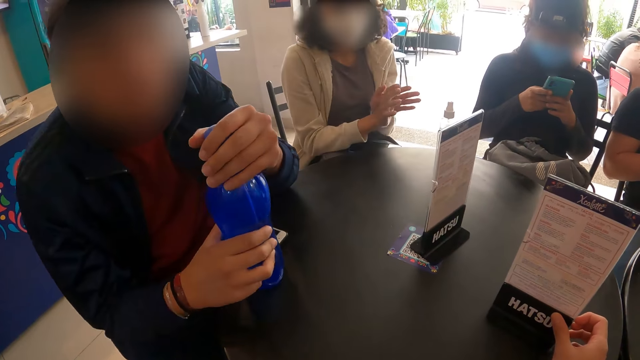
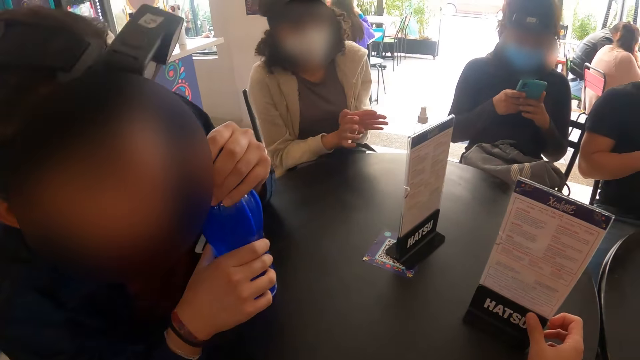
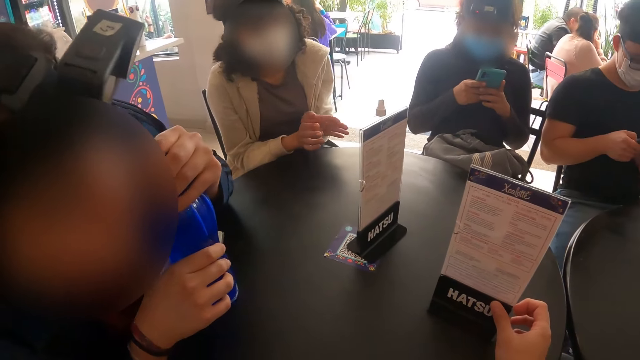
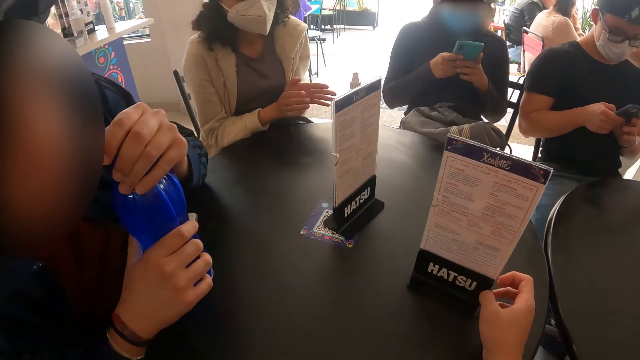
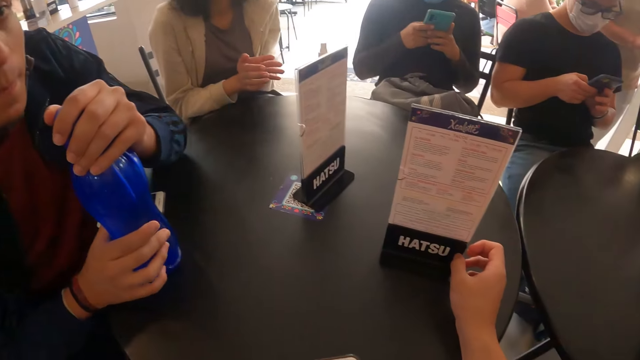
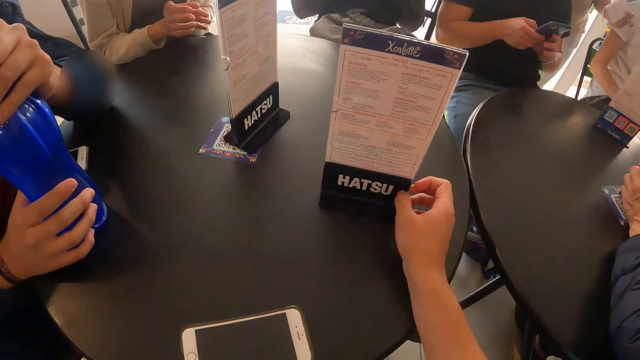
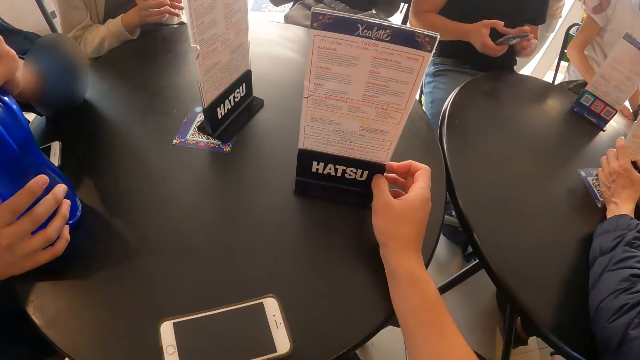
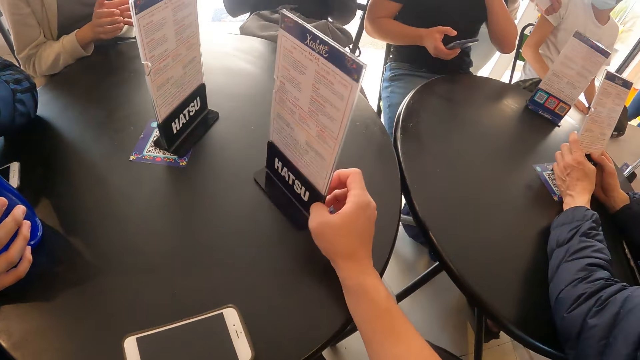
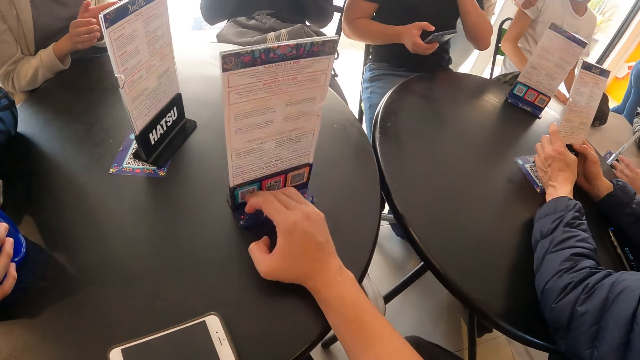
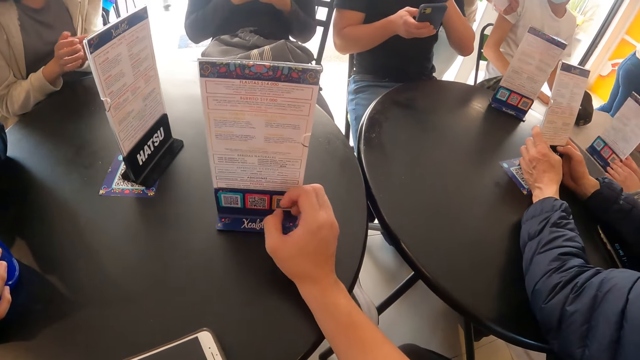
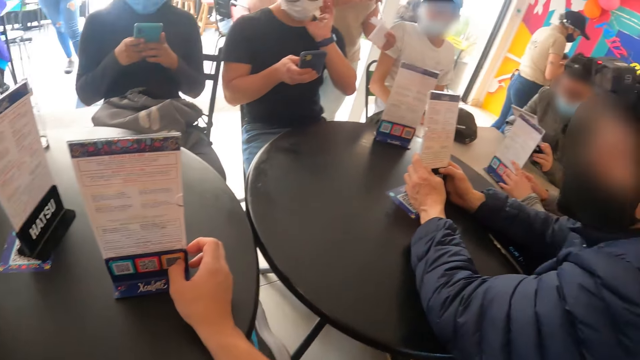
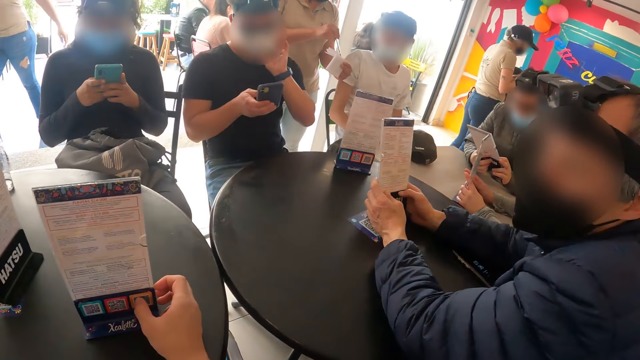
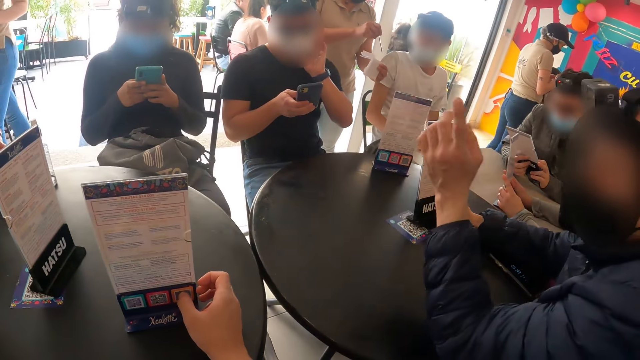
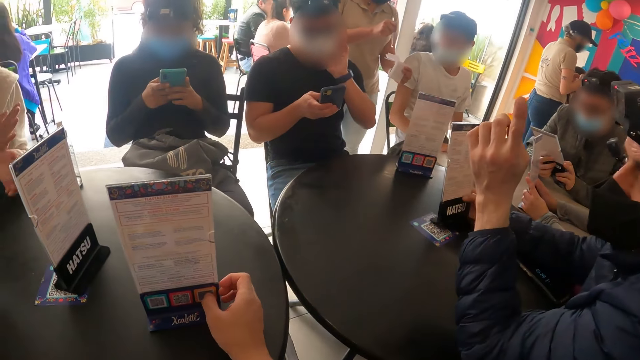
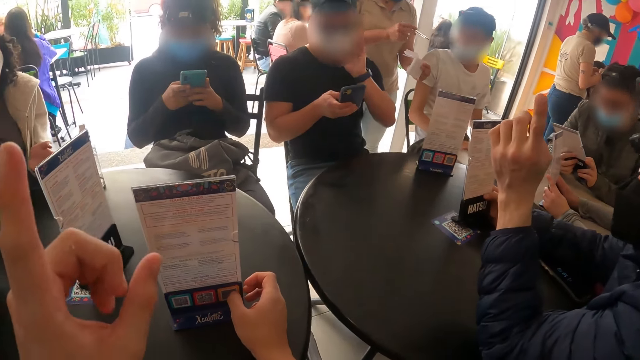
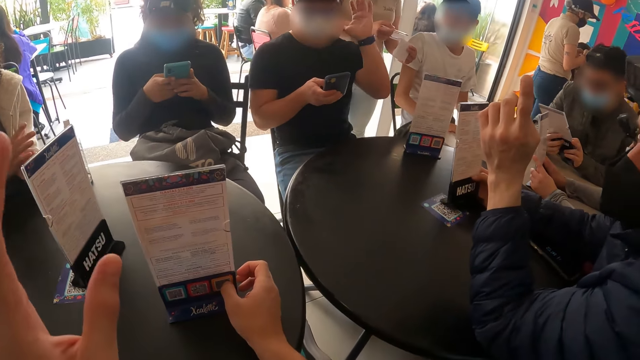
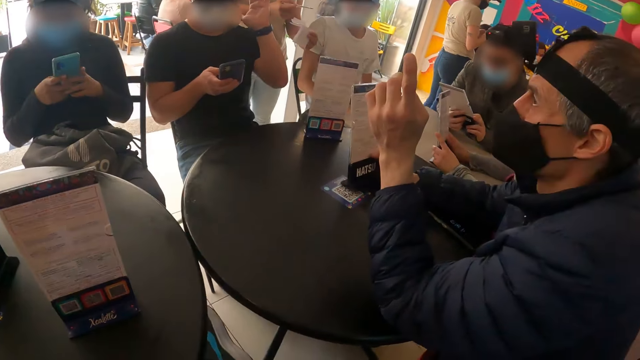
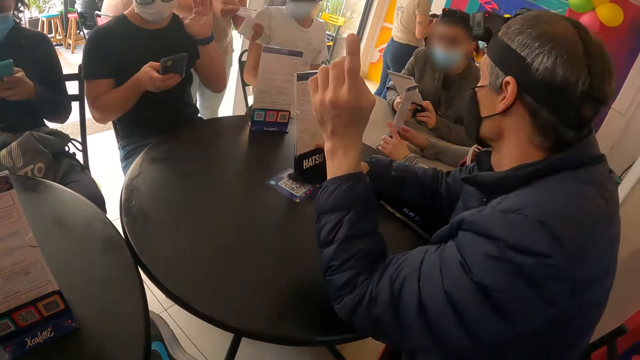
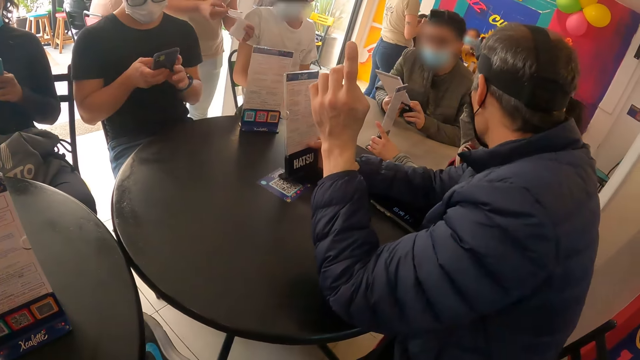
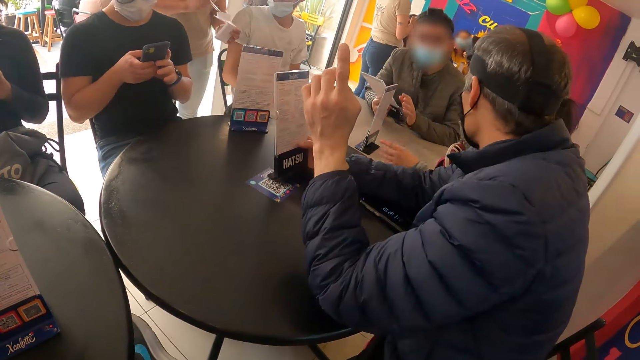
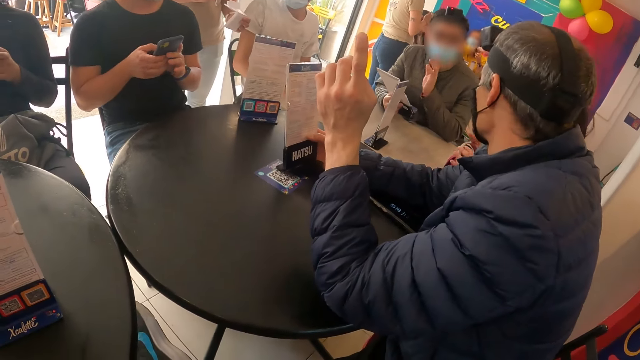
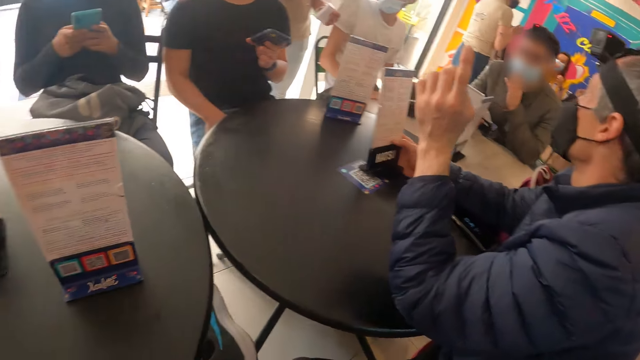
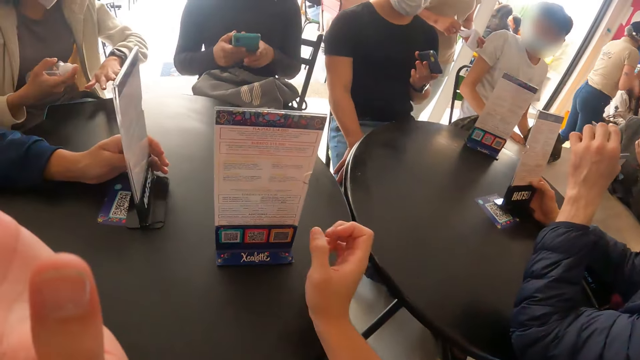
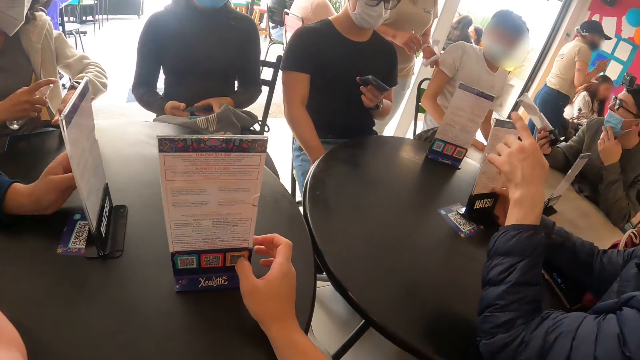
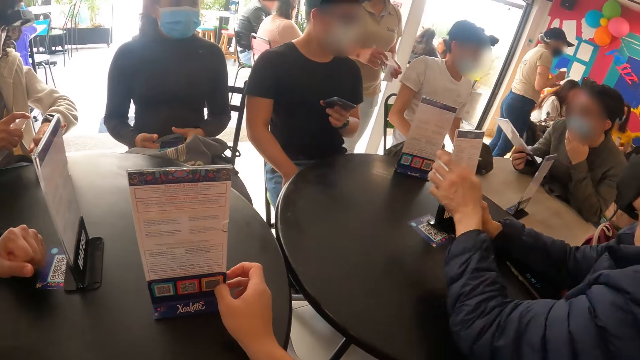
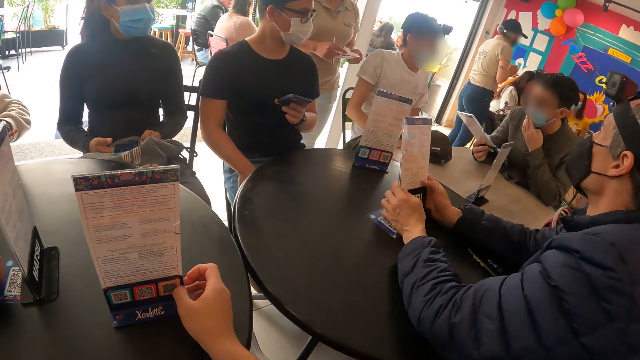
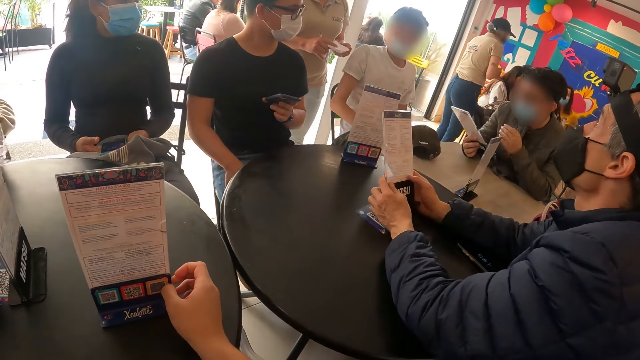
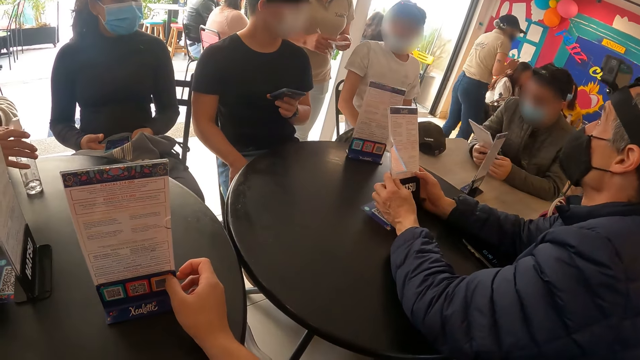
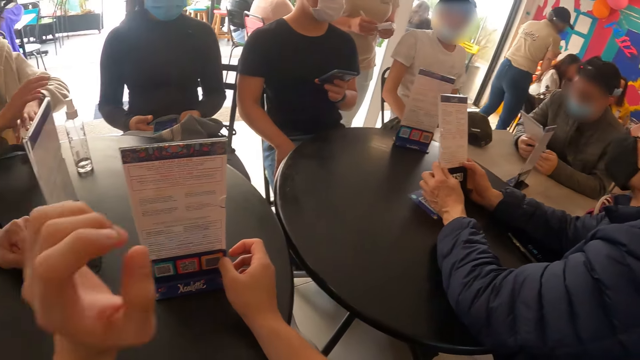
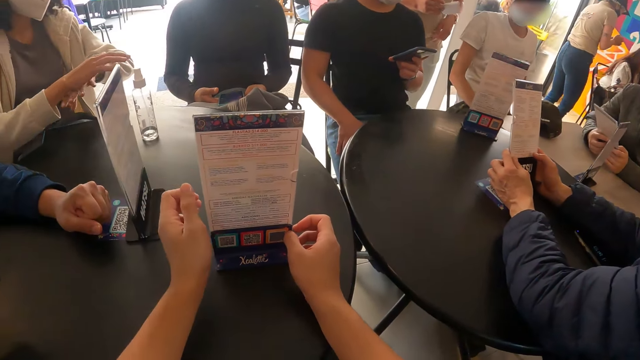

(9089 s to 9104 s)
The camera wearer interacts with a man. A person talks to another person. The camera wearer adjusts the table menu on the table with his right hand. A woman adjusts the table menu on the table with both hands. The camera wearer talks to a waiter. Another man interacts with the woman. The other man interacts with another waiter. A third man interacts with a fourth man. The camera wearer holds the table menu on the table with his right hand. Another woman sprays her left hand with the perfume bottle in her right hand. The other woman drops the perfume bottle on the table with her right hand.

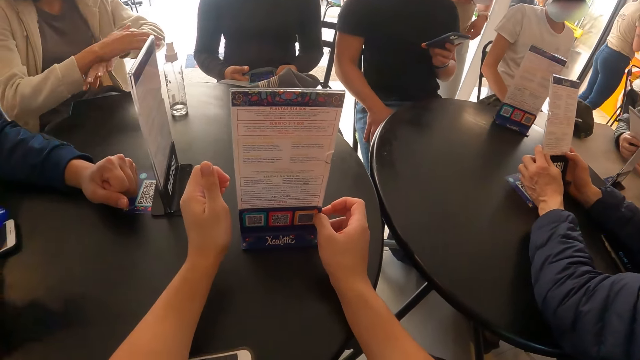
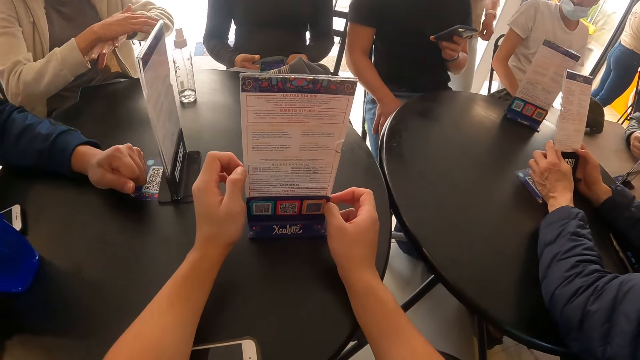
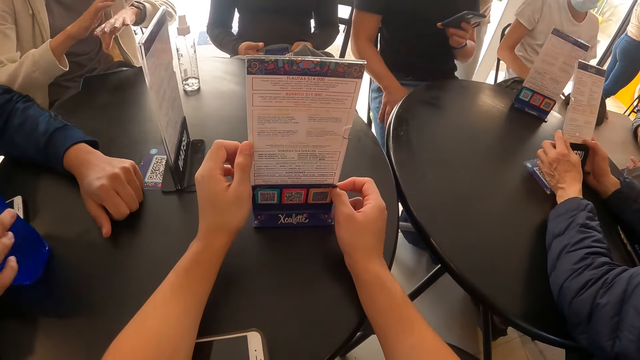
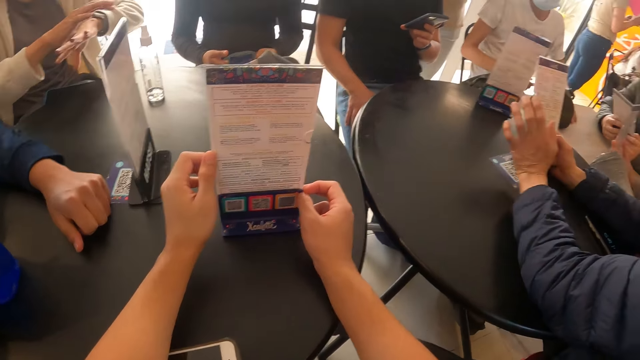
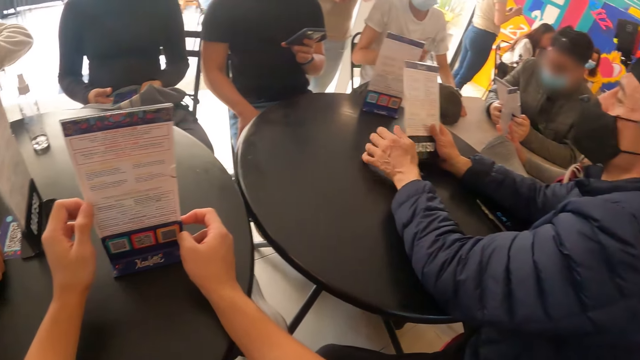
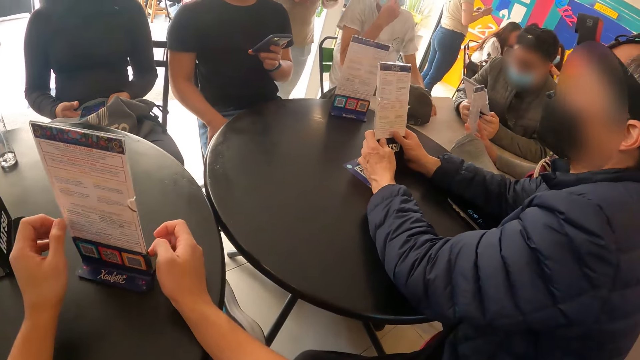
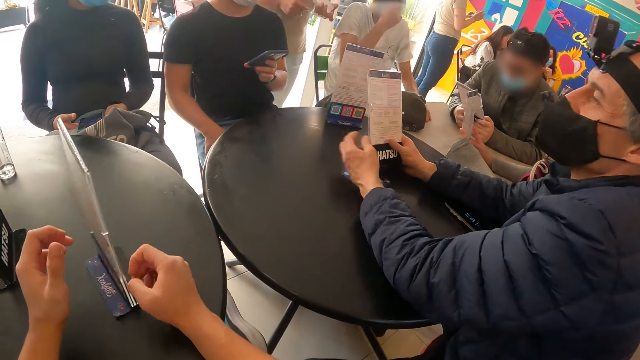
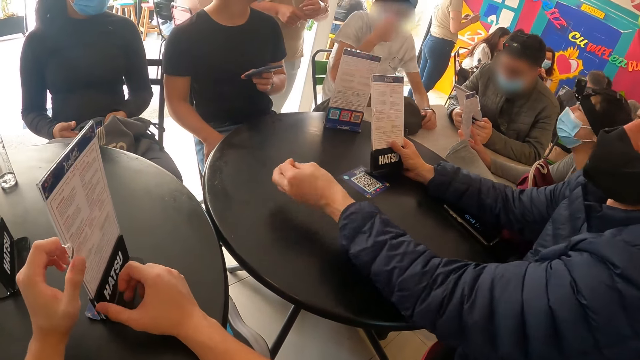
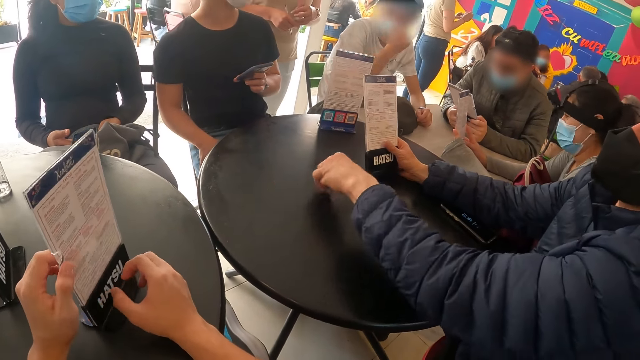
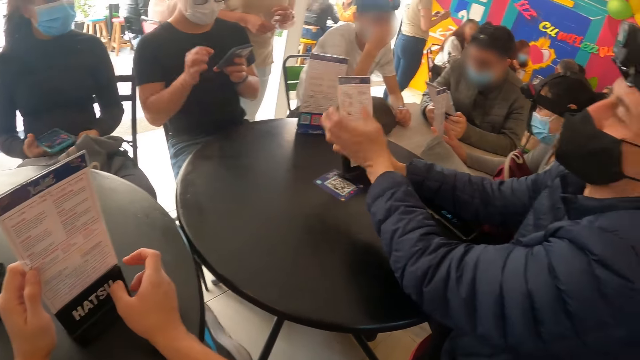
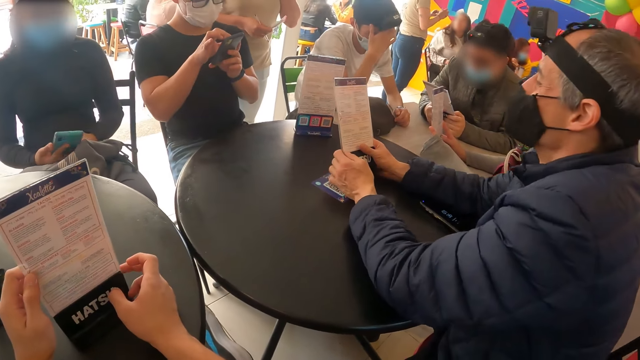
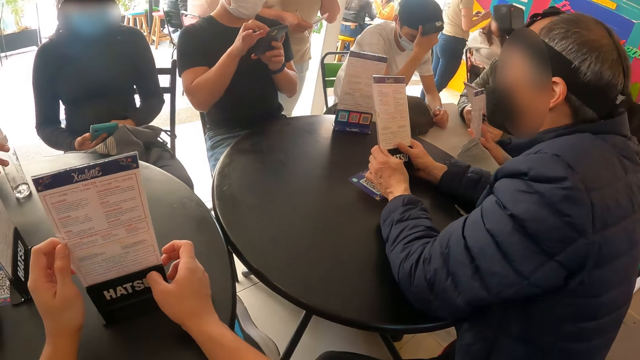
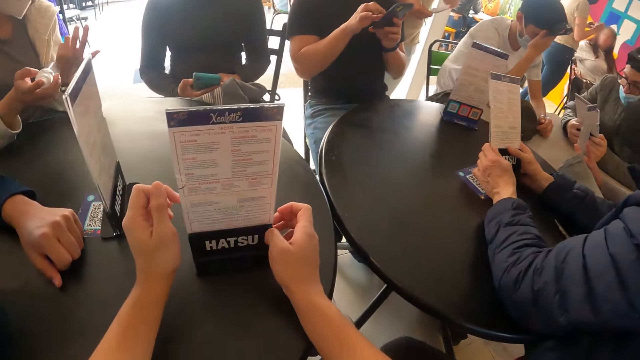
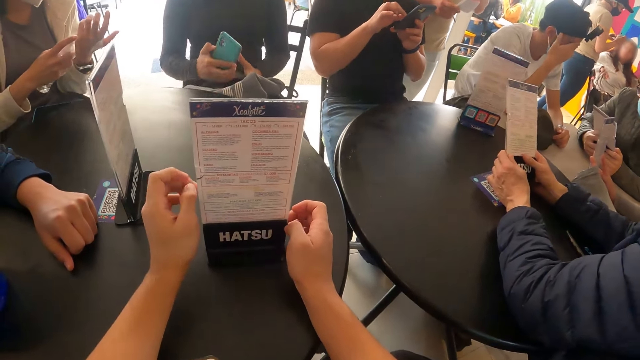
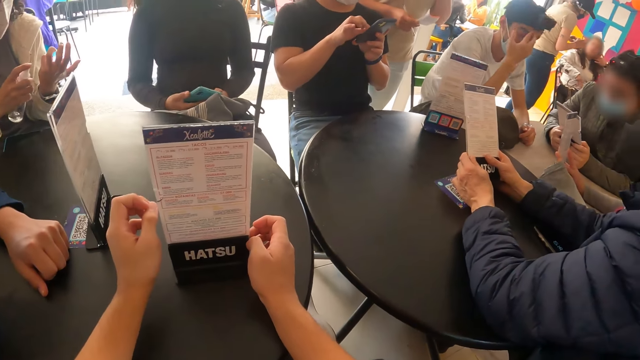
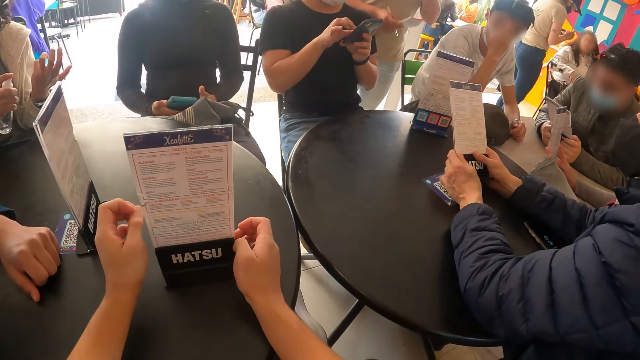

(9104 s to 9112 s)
A woman scrubs the perfume on her hand. The camera wearer holds the table menu on the table with both hands. They adjust the table menu on the table with both hands. A man interacts with the camera wearer. The woman picks up a perfume bottle from the table with her right hand.
